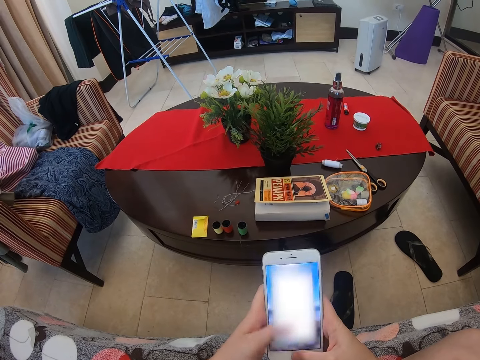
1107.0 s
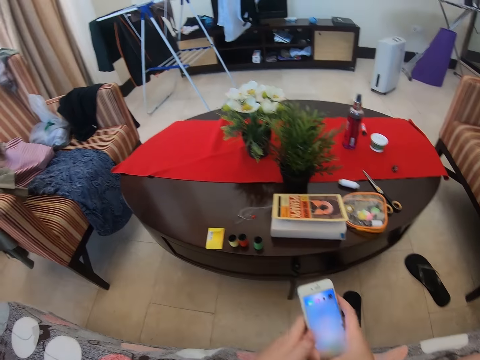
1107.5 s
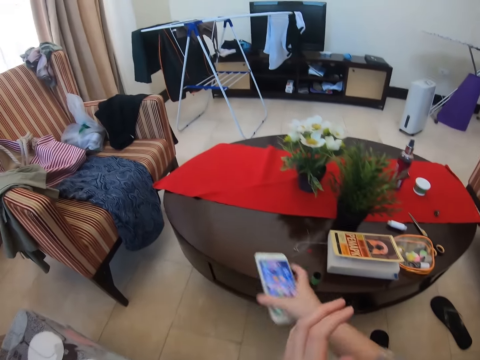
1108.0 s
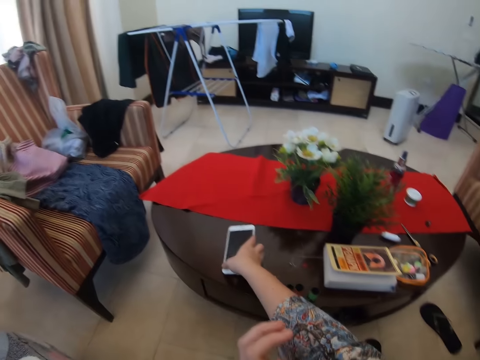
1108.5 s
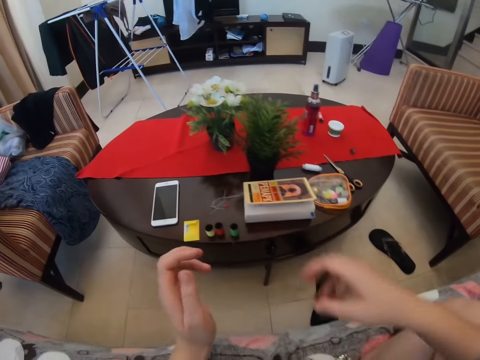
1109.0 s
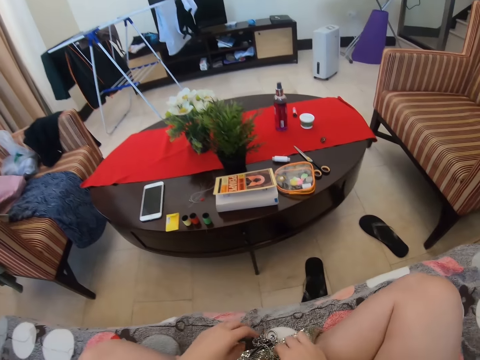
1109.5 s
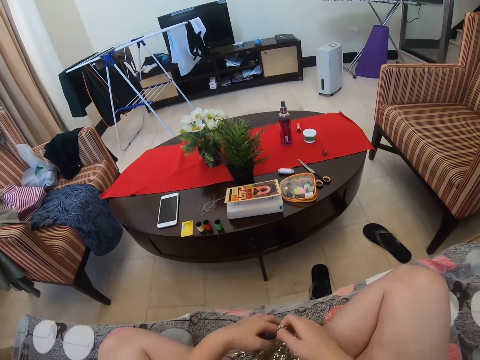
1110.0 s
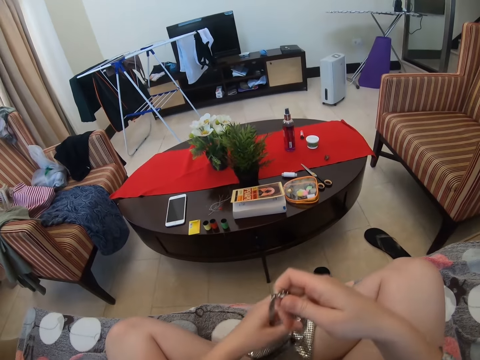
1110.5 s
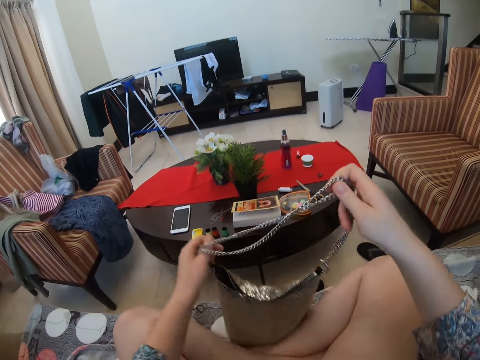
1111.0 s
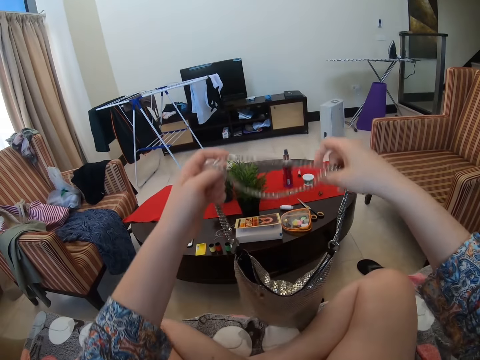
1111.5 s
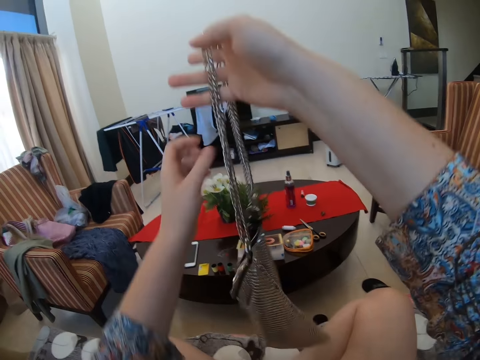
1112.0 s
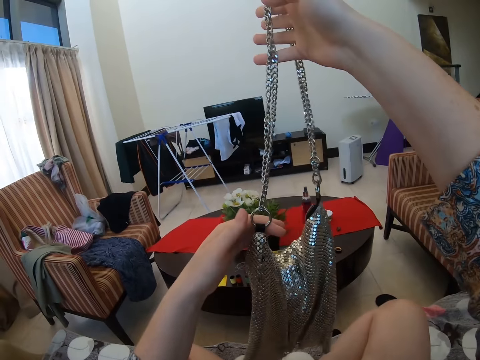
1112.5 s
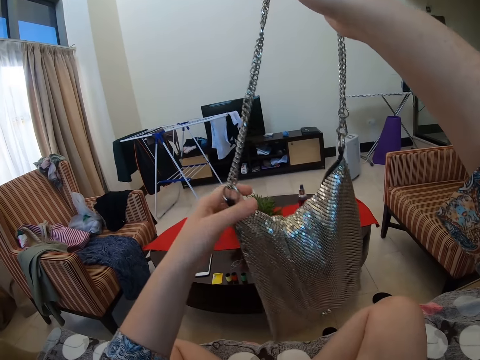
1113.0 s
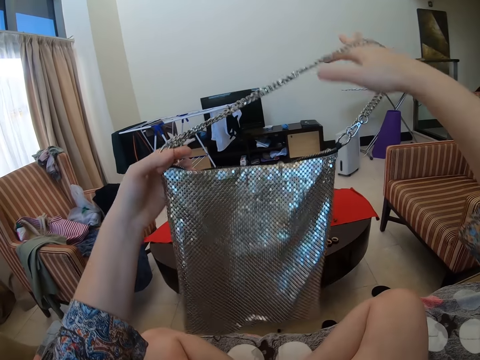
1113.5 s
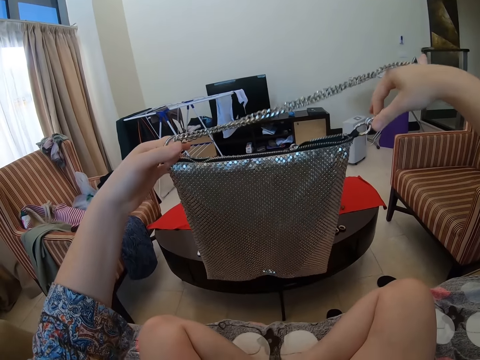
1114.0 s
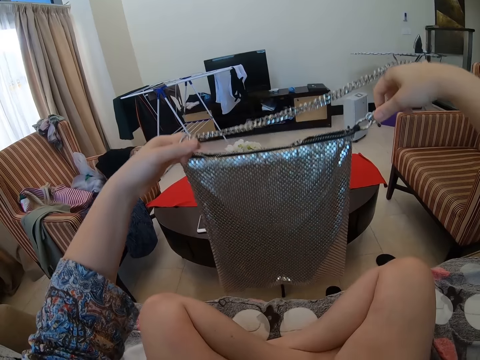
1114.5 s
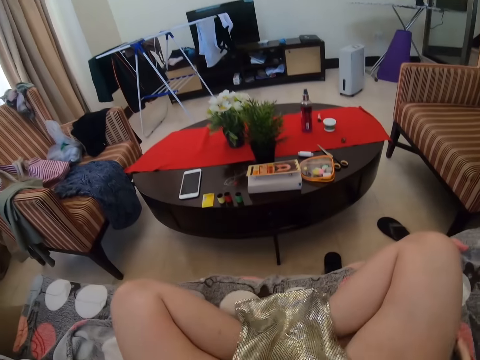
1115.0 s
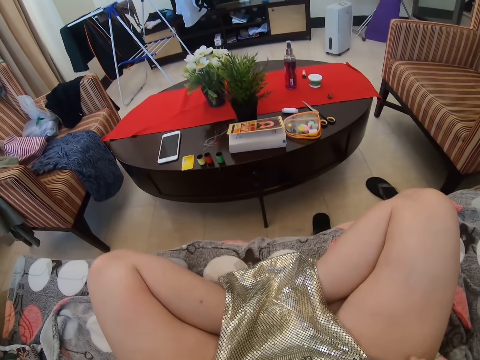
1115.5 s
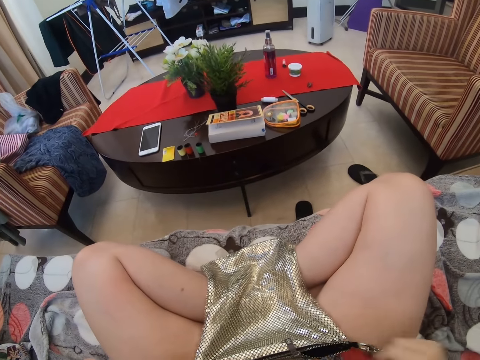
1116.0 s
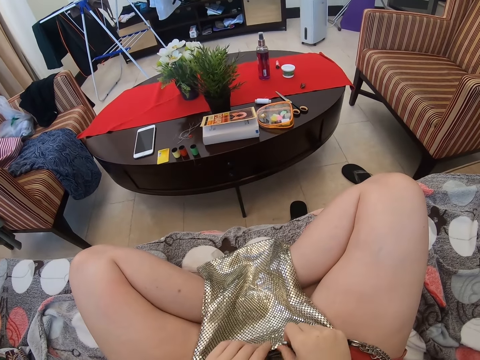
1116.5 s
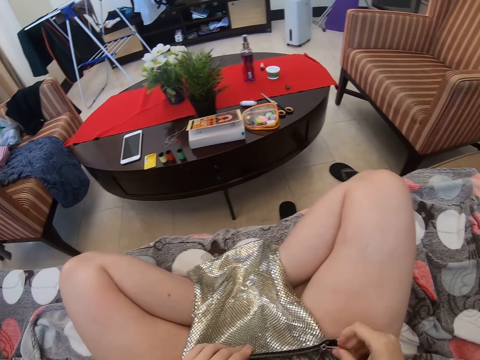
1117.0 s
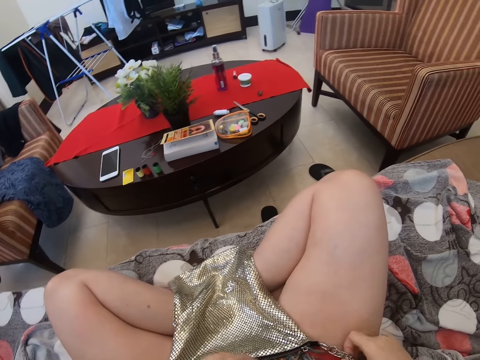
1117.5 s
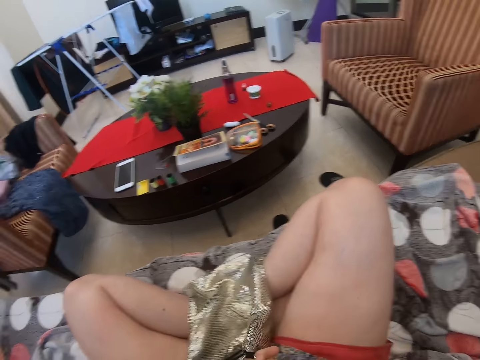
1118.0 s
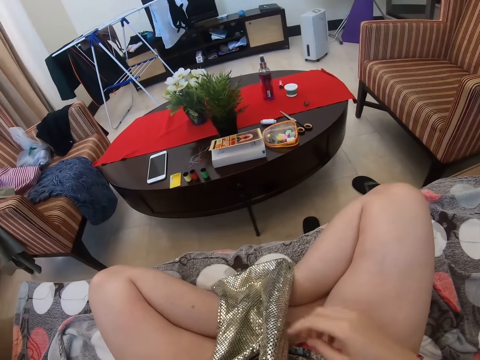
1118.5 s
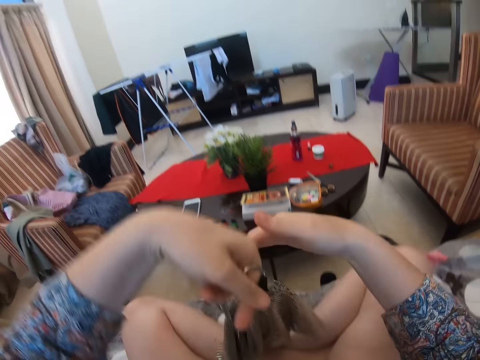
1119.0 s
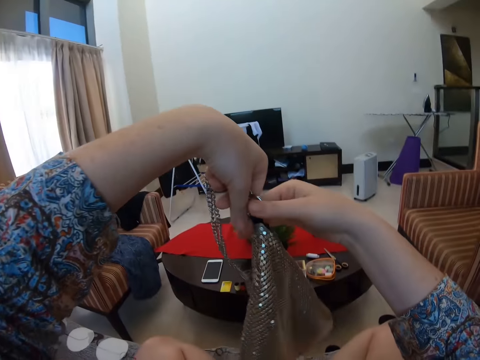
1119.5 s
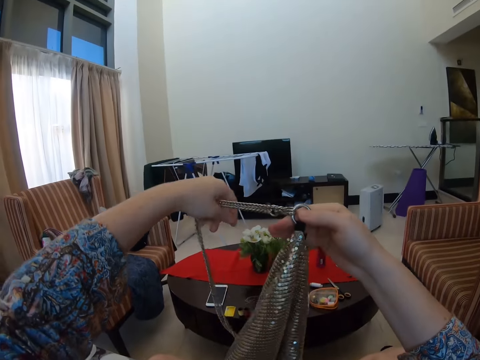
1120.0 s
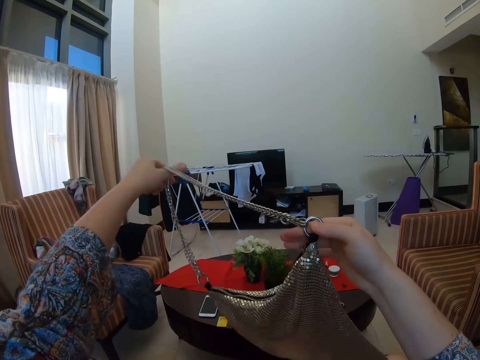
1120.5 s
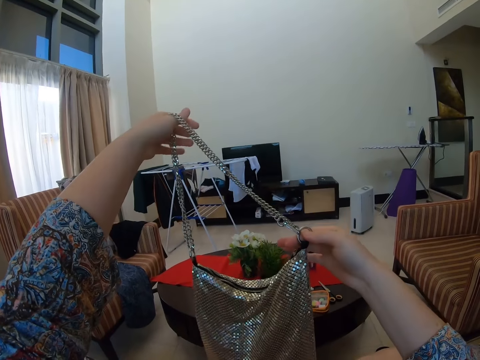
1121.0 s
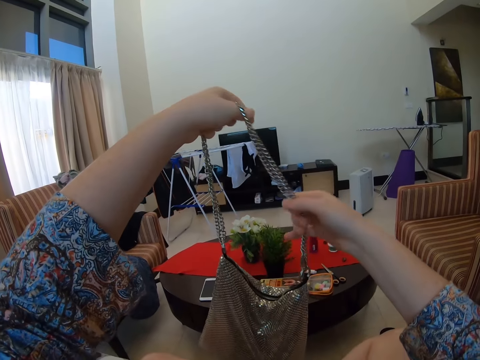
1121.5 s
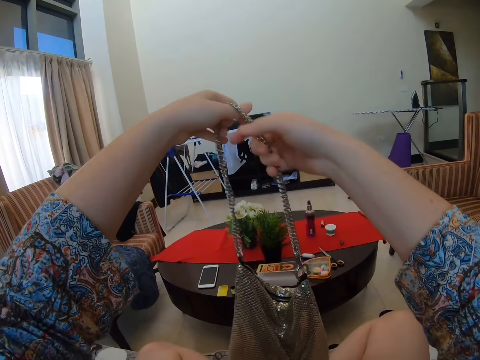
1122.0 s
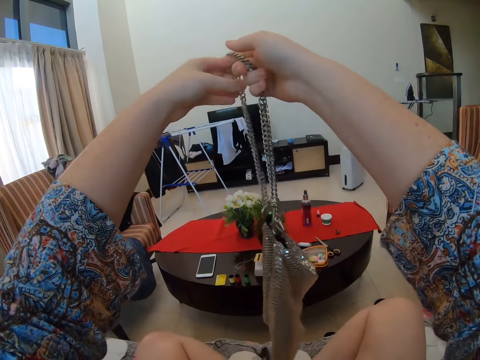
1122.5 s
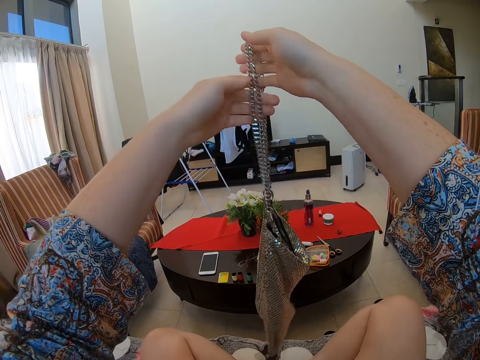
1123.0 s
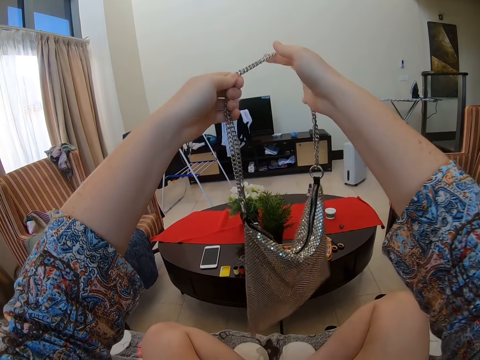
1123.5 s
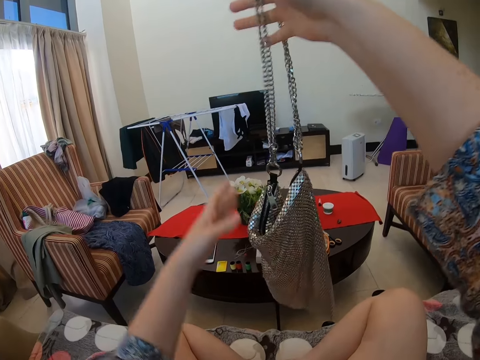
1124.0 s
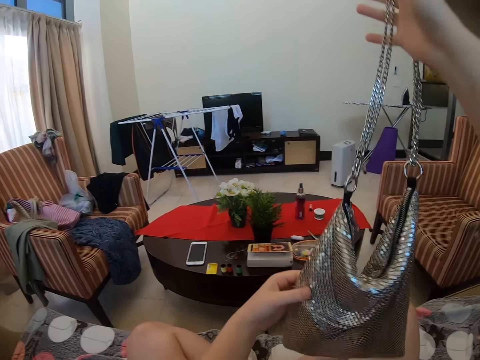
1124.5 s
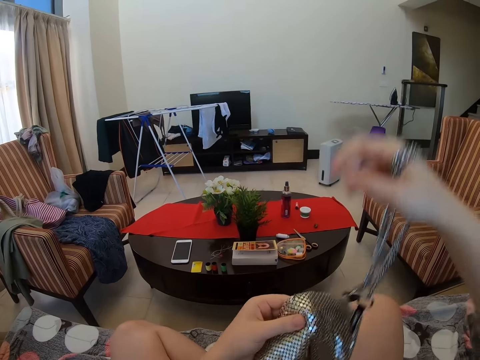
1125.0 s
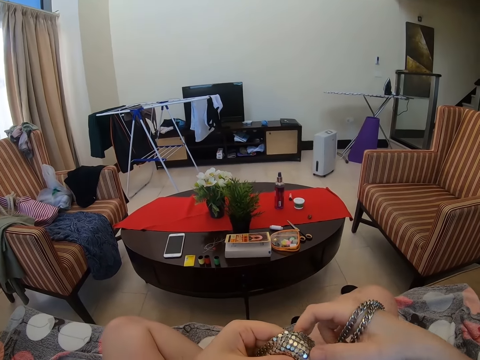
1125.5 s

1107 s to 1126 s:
The camera wearer puts the phone on the table. They look around. They look at the bag. They pick up the hand bag. They look at the hand bag. They drop the hand bag. They close the hand bag zip. They raise the handbag. They look at the hand bag.

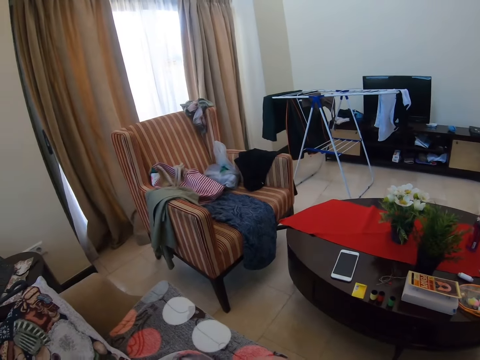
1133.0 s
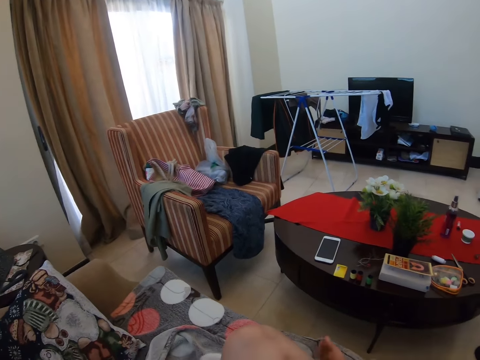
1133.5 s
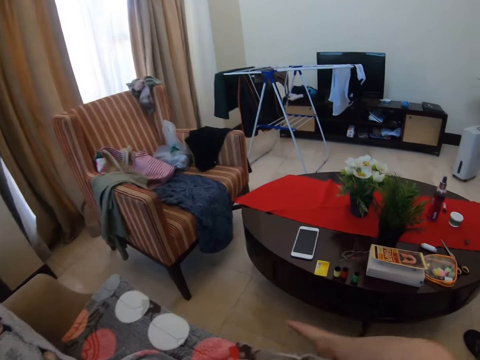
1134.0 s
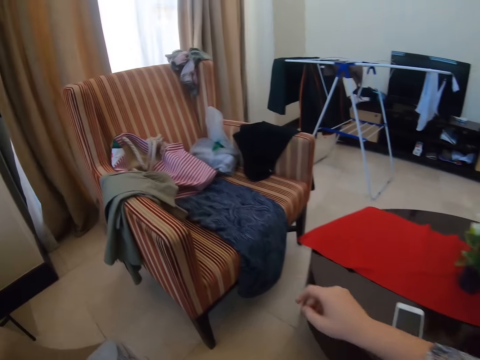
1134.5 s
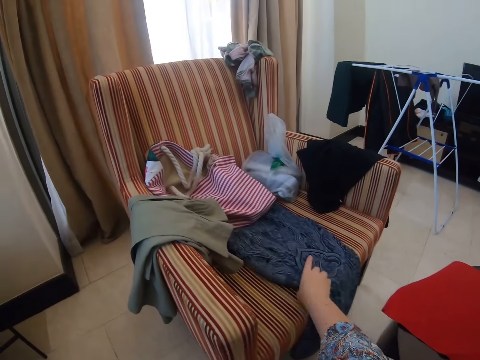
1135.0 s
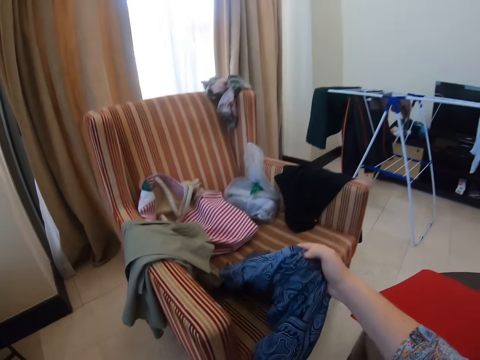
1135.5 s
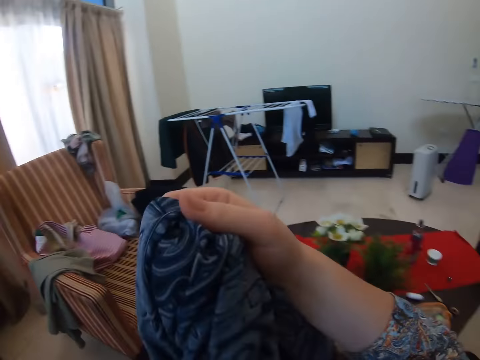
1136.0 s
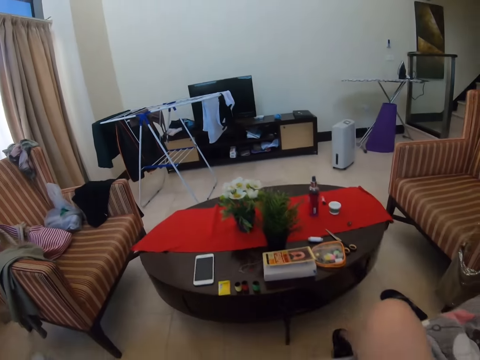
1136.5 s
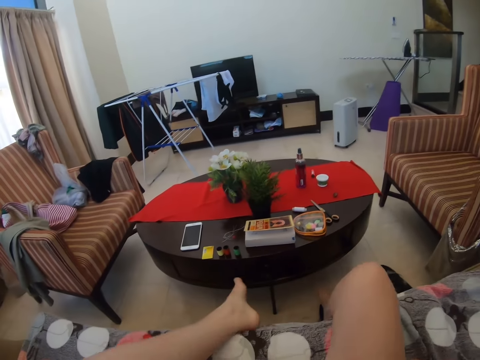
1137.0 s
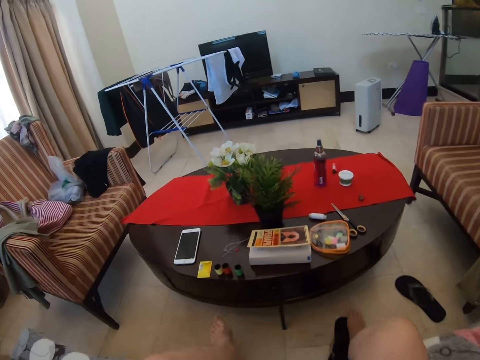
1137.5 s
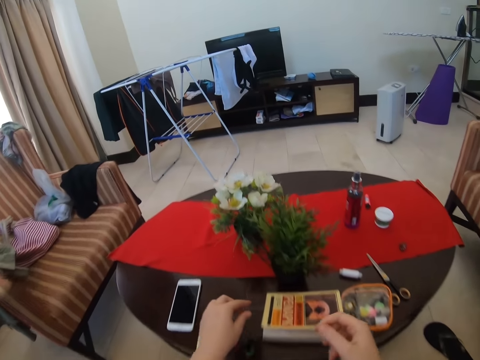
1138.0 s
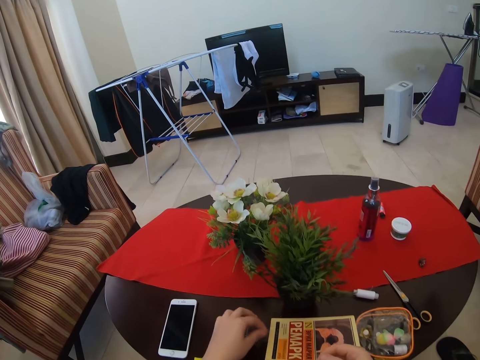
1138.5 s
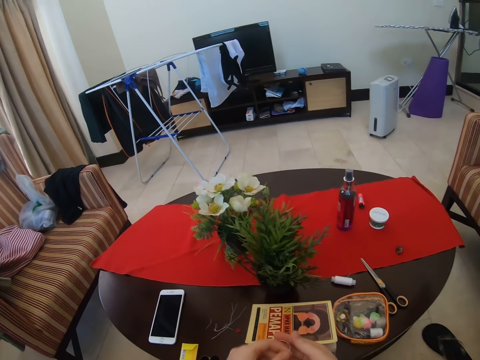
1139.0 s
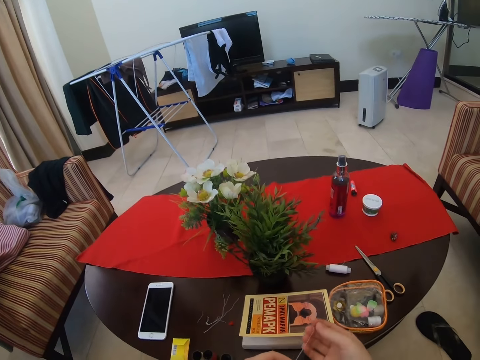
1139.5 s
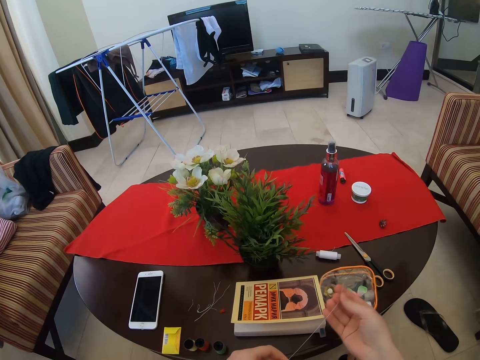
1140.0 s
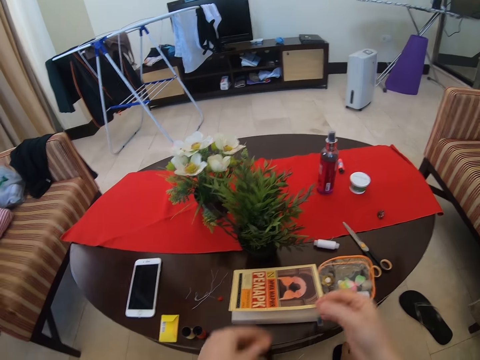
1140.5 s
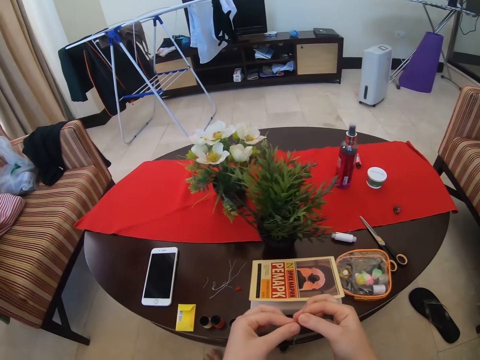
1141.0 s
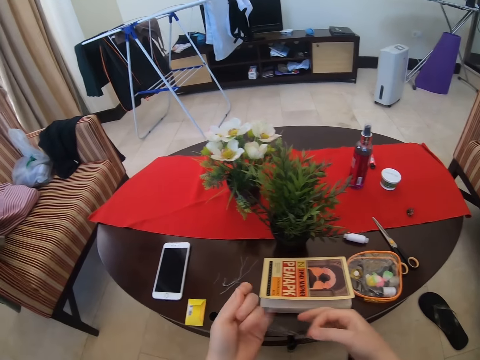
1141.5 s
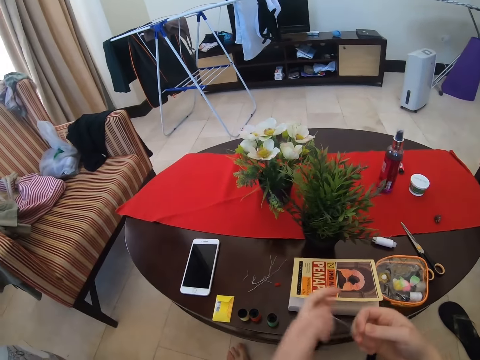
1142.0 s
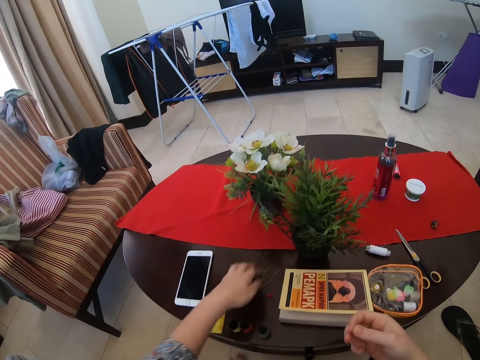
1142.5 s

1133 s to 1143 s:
The camera wearer picks up the cloth from the chair. They pick up the thread from the table. They straighten the thread. They pick up the needle from the table.
